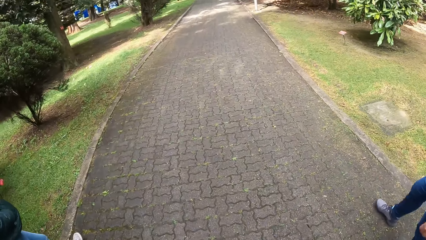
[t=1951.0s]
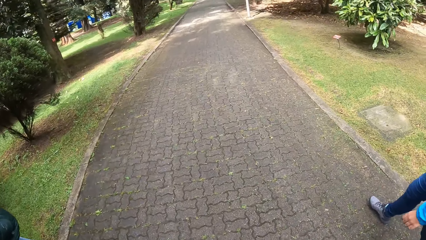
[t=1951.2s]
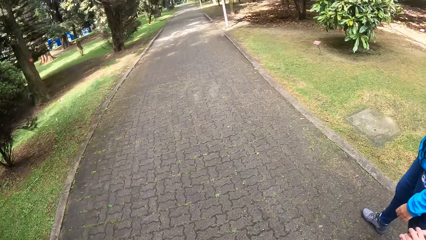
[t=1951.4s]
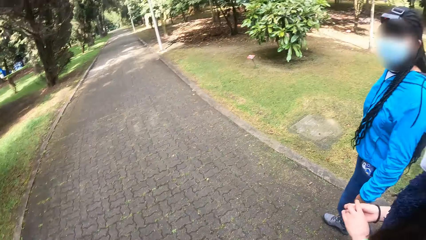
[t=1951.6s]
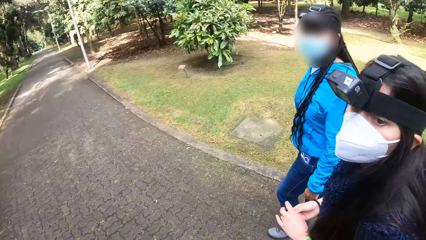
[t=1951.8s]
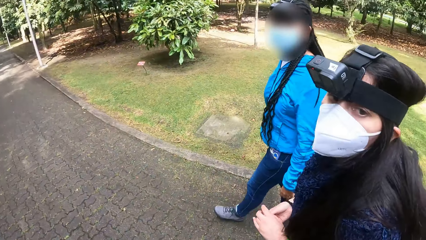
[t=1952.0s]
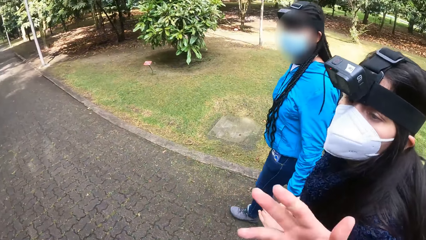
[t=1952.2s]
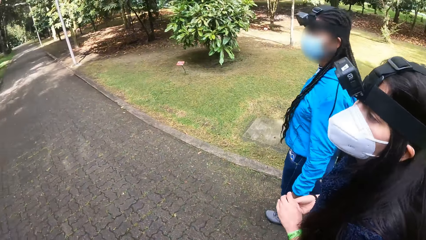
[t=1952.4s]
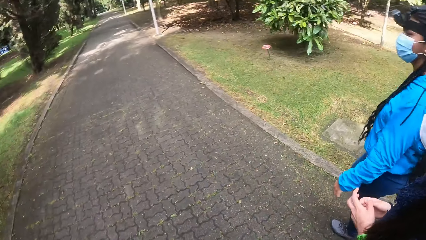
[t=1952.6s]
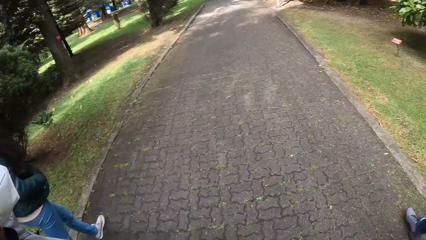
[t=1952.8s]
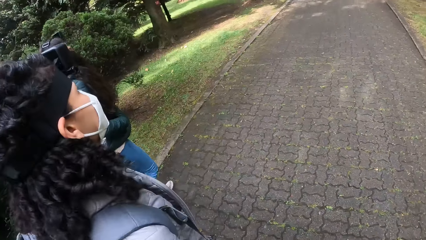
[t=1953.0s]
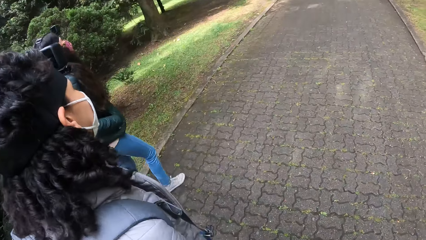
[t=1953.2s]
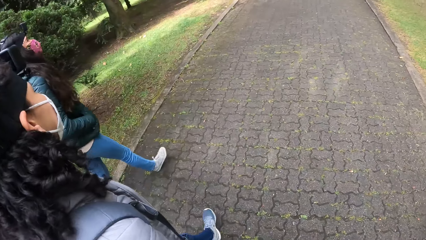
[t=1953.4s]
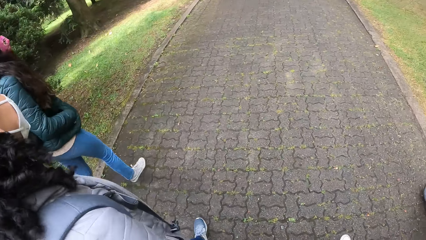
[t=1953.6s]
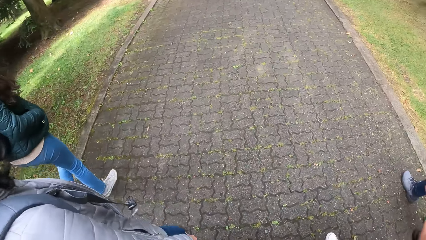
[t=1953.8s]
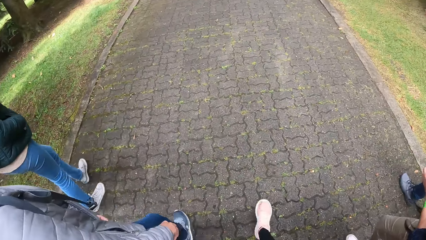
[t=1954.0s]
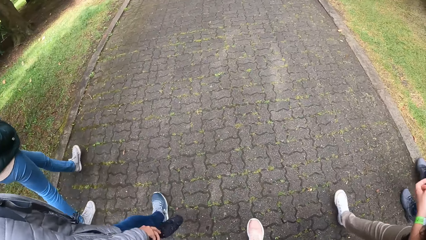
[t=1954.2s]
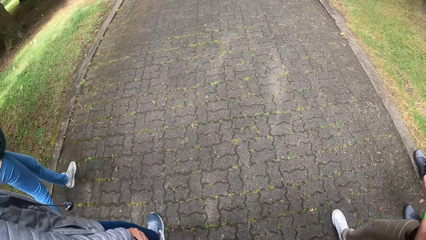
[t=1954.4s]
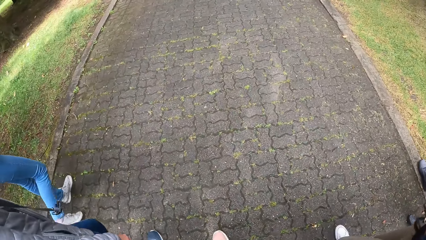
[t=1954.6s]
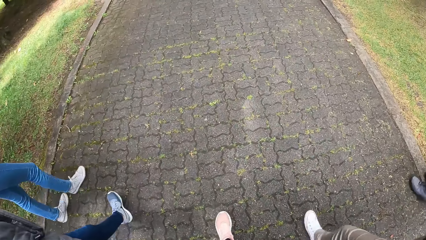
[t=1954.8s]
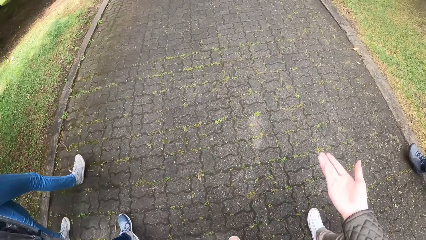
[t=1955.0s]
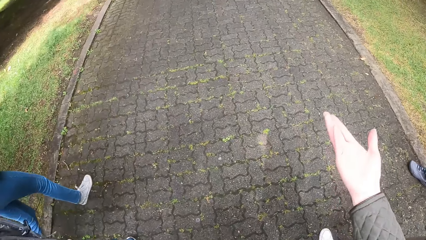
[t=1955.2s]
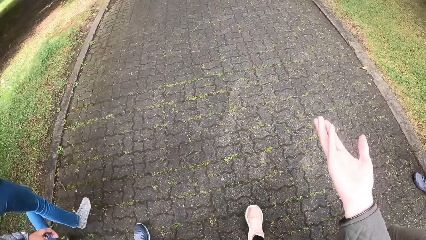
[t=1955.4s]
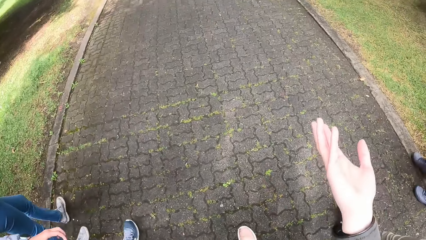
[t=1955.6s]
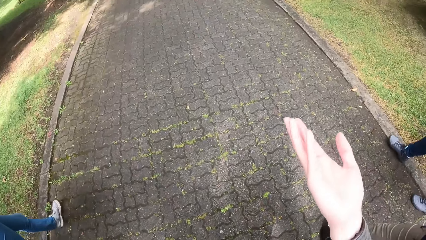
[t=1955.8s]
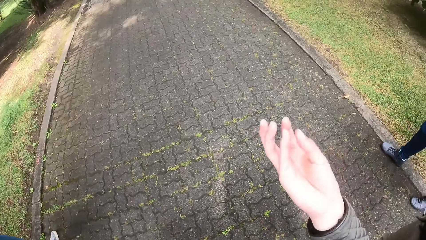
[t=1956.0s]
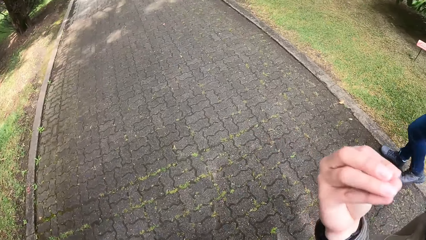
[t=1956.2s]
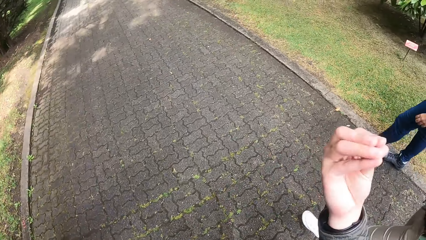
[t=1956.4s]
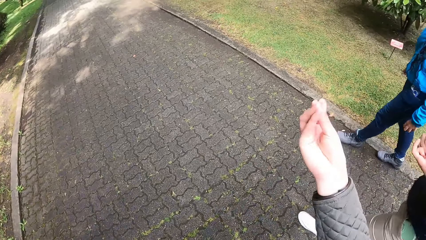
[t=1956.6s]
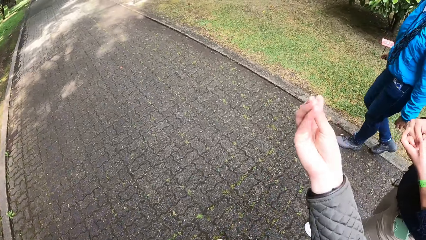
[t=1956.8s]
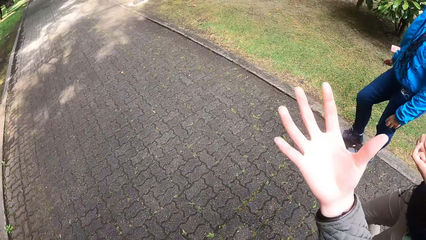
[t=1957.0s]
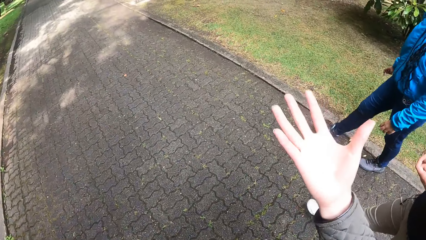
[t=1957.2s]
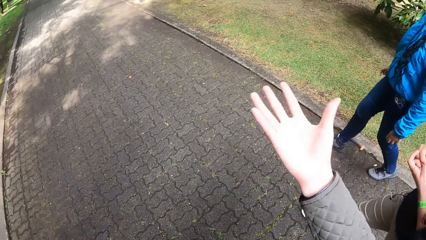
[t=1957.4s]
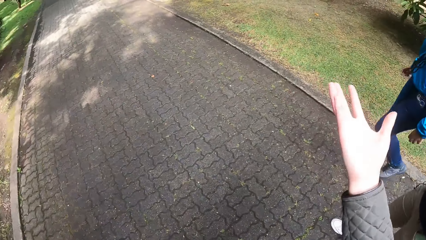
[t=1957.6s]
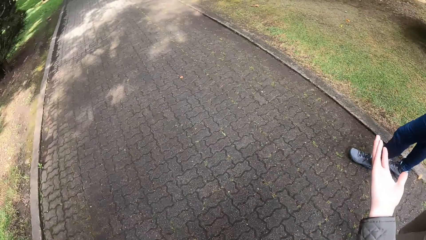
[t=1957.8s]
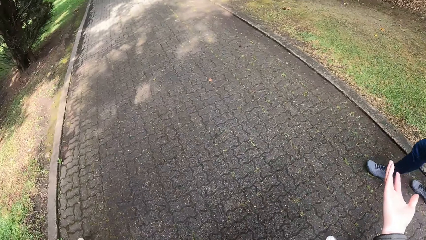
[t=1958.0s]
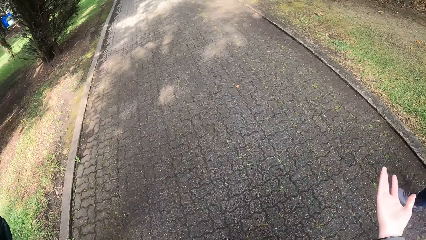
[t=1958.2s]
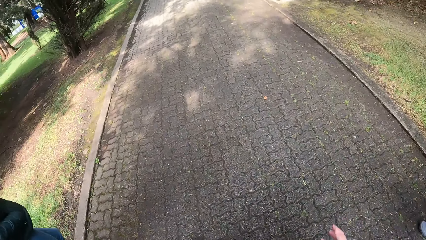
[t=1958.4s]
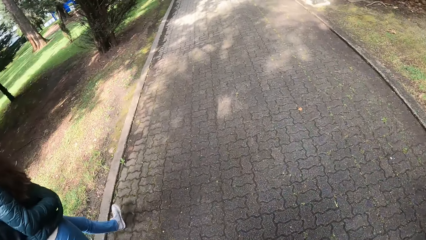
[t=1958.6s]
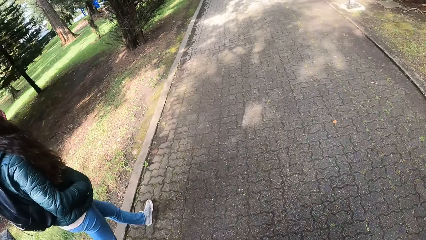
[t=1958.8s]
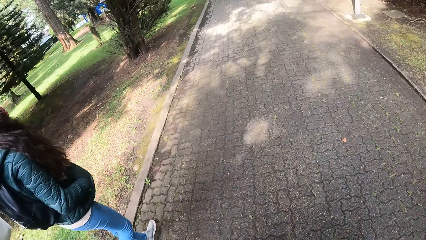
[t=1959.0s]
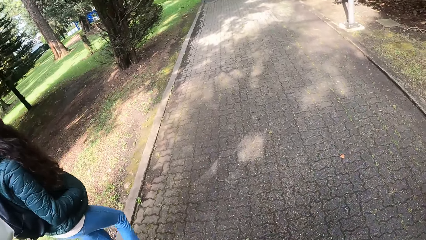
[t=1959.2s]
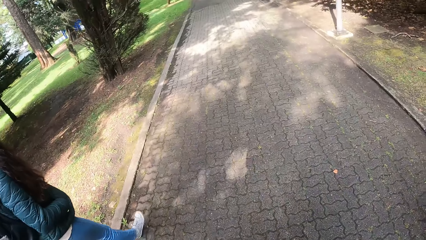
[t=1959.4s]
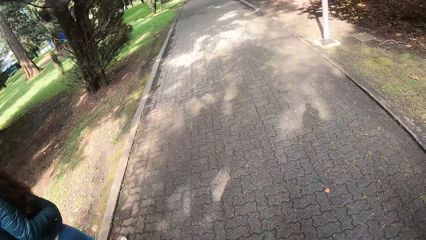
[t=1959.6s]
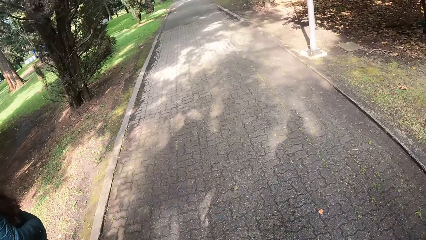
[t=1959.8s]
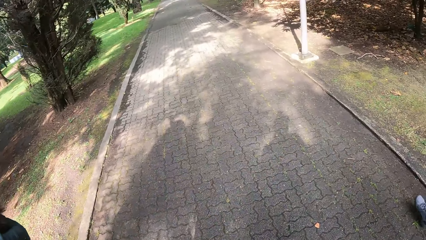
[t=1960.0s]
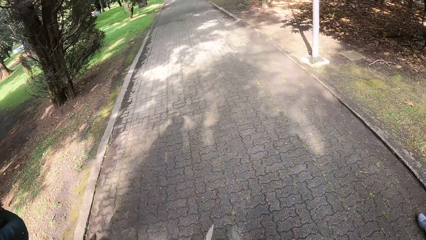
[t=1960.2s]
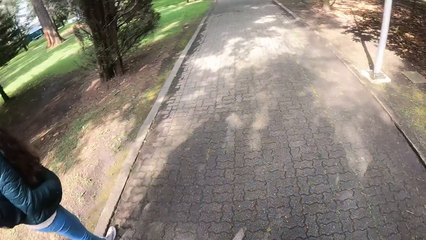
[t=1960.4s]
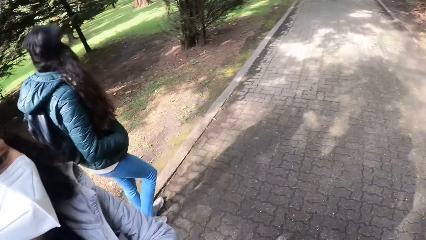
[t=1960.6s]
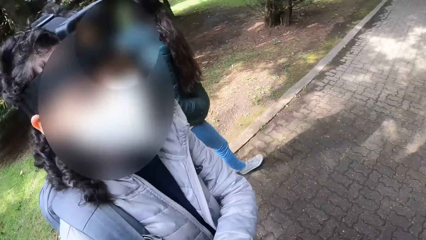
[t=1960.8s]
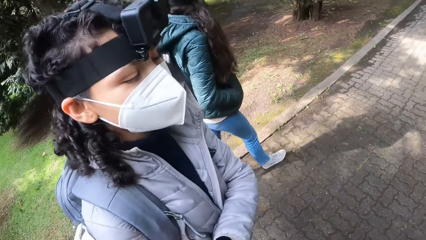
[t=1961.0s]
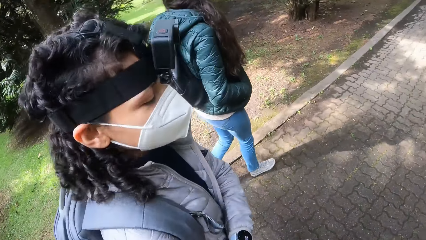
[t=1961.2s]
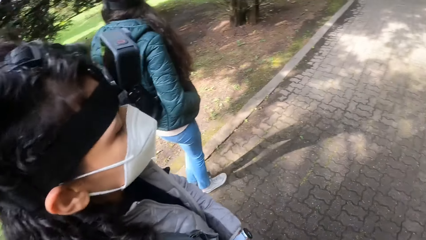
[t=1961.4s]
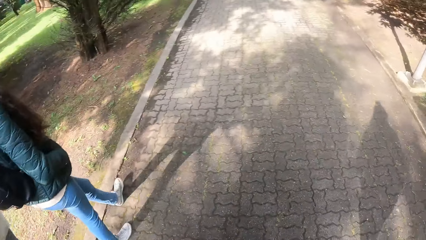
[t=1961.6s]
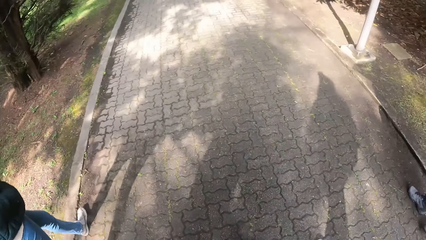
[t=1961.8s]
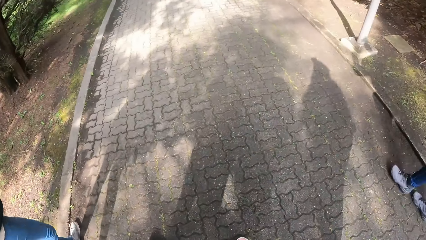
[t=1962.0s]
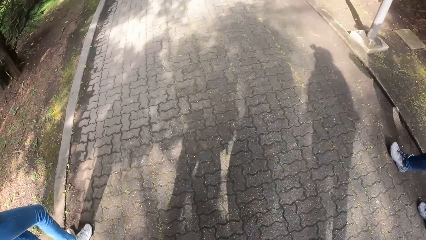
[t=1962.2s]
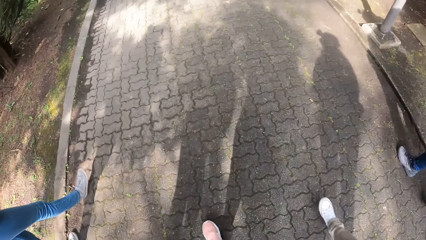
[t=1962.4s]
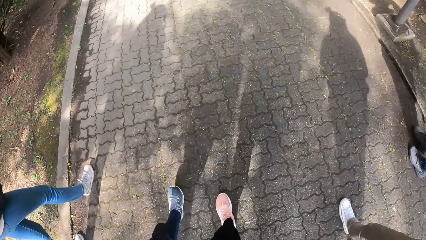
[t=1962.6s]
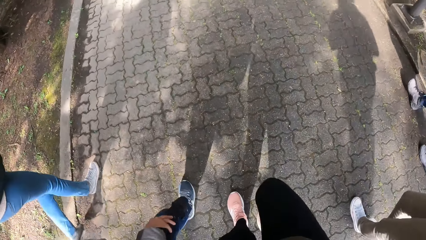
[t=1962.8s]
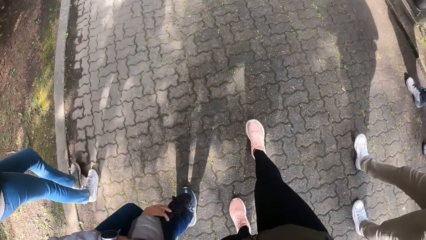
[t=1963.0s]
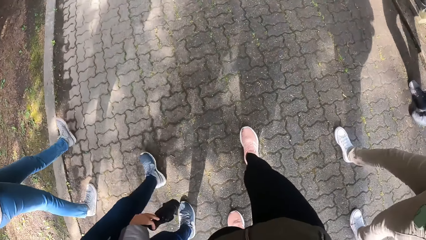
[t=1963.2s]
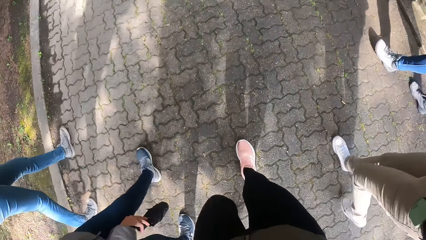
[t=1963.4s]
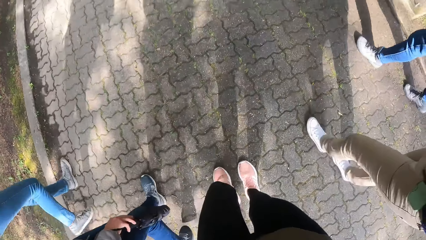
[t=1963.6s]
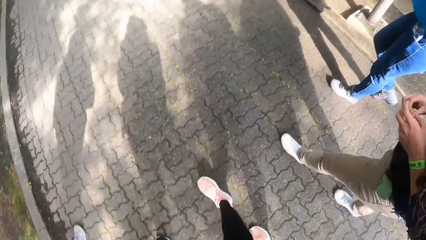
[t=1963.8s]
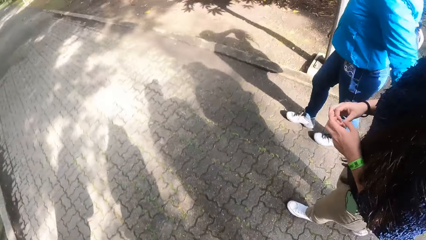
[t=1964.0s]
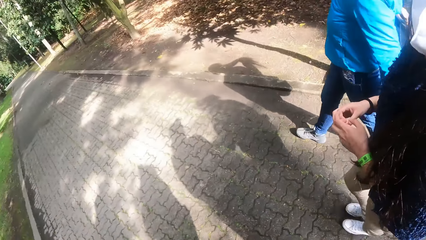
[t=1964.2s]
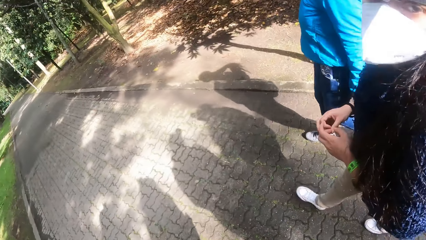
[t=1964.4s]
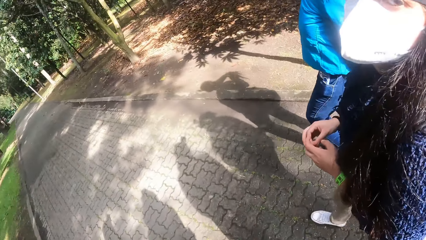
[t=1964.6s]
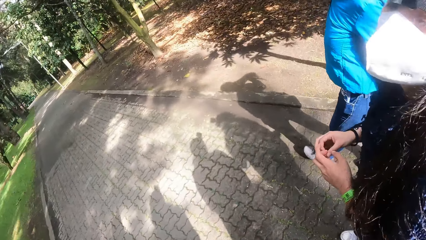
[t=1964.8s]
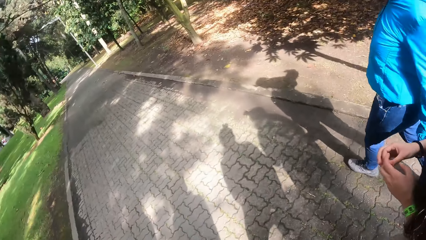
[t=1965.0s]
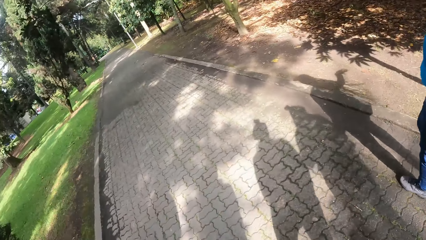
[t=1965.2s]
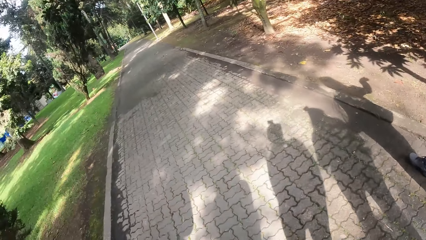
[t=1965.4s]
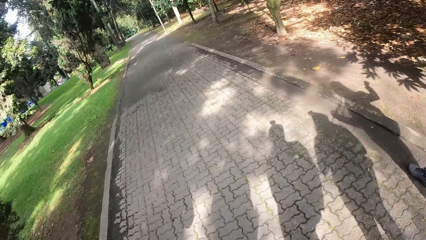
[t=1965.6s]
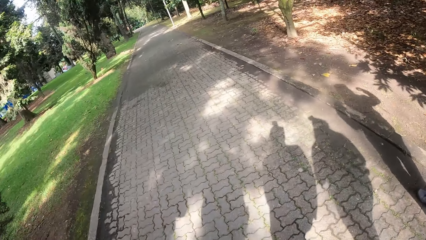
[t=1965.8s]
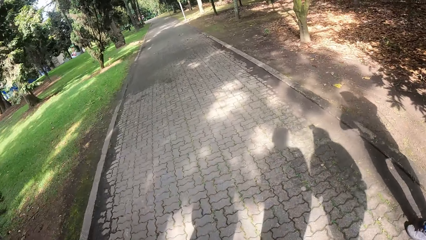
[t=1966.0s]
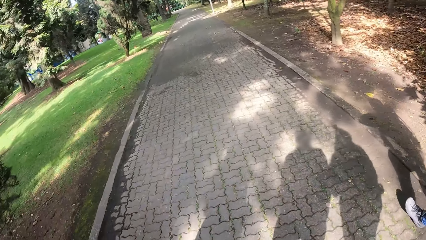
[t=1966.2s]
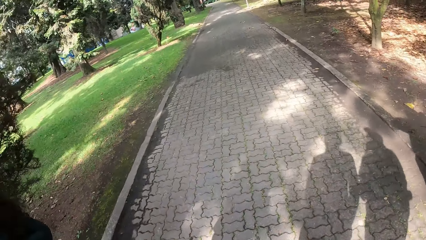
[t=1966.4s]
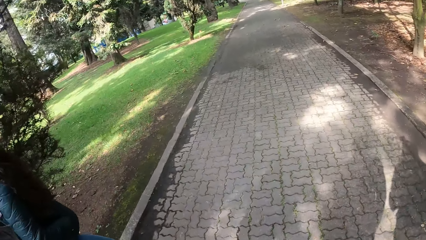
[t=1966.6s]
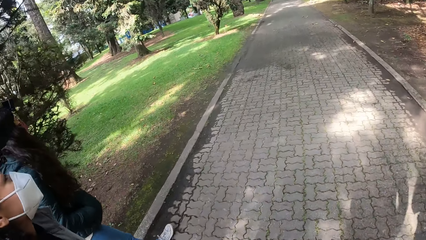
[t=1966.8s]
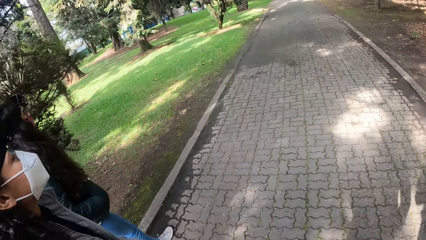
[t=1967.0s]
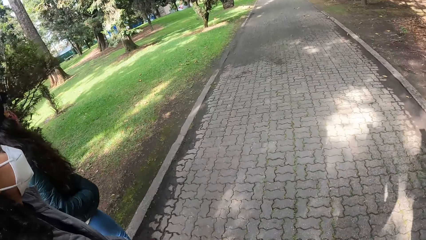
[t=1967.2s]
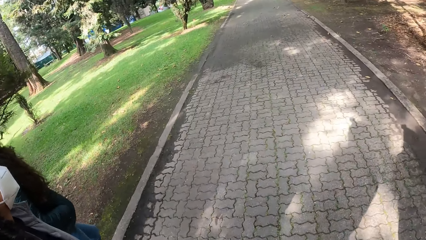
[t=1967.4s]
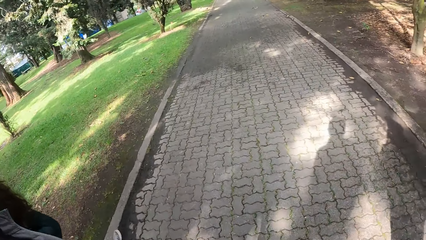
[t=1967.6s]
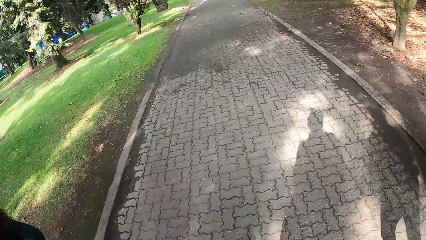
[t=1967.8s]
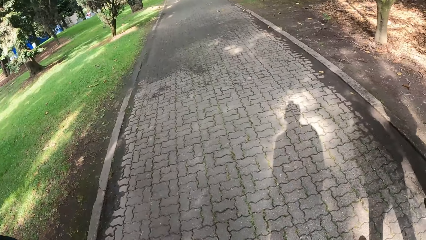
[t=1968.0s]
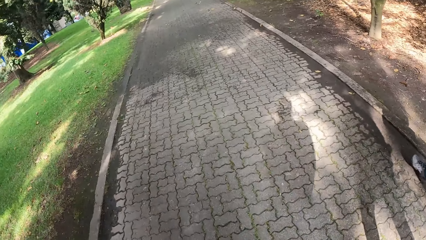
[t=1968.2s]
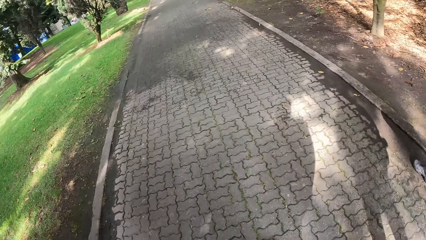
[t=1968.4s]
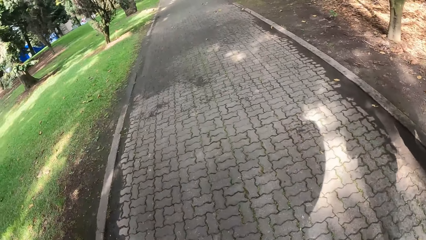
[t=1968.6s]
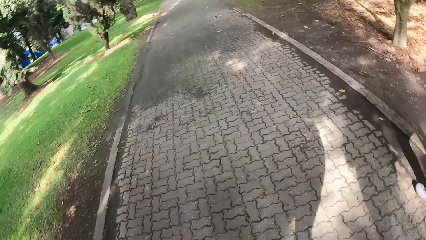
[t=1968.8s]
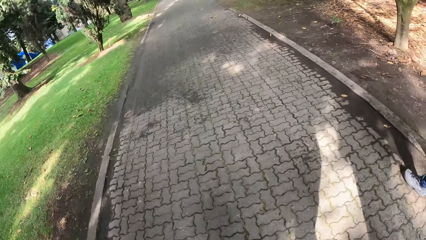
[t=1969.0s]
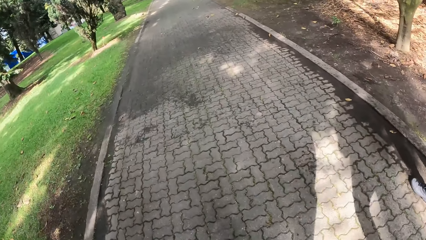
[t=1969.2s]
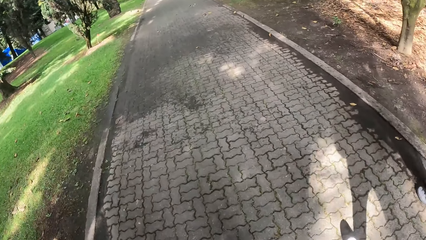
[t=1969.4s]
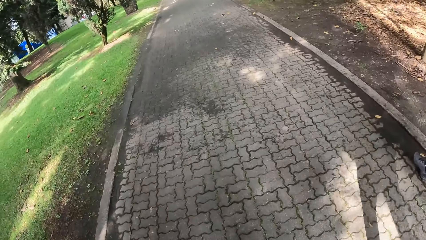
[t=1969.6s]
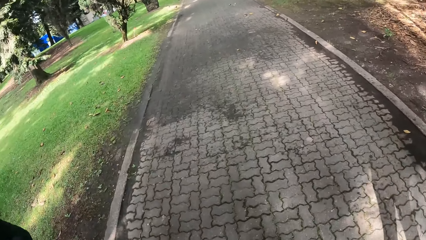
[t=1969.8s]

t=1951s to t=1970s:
The camera wearer converses with a woman and another woman. He does gestures with his hands. A third woman converses with the camera wearer. The second woman converses with the camera wearer.
